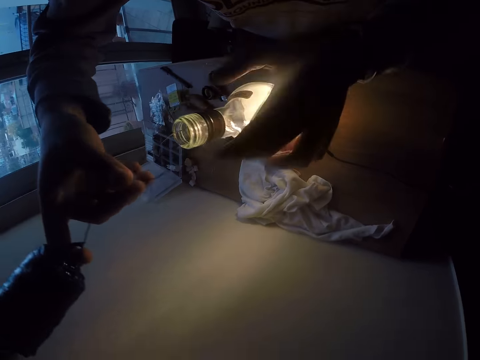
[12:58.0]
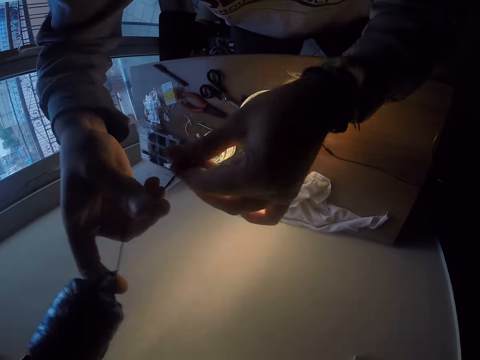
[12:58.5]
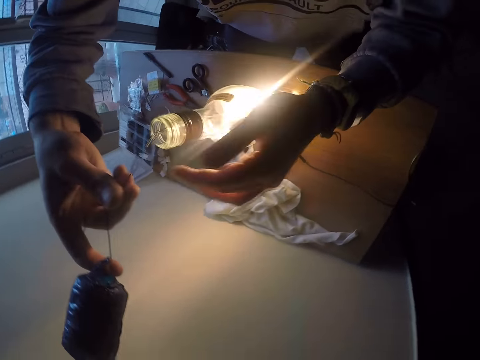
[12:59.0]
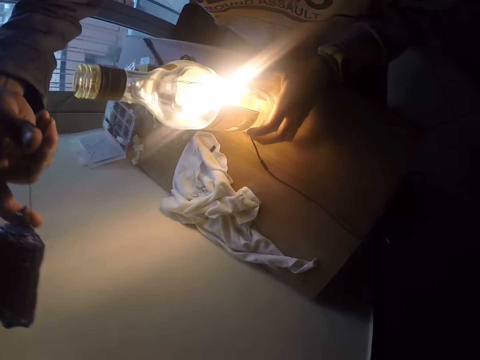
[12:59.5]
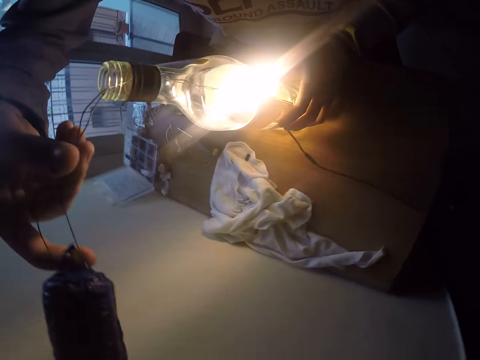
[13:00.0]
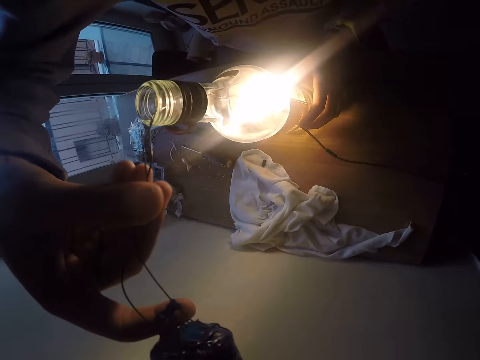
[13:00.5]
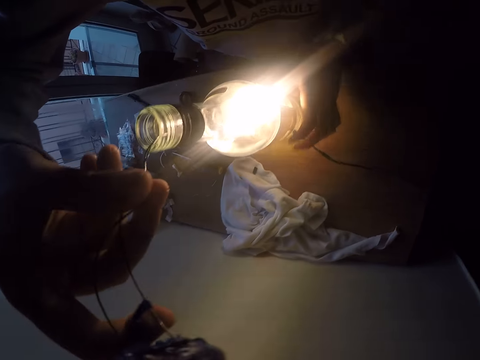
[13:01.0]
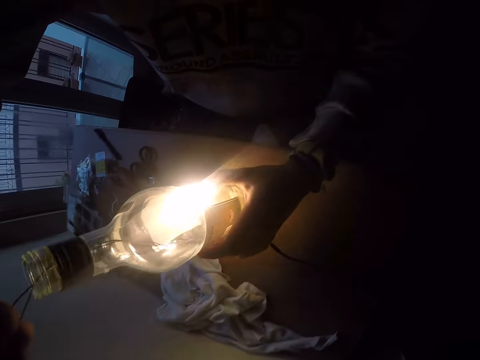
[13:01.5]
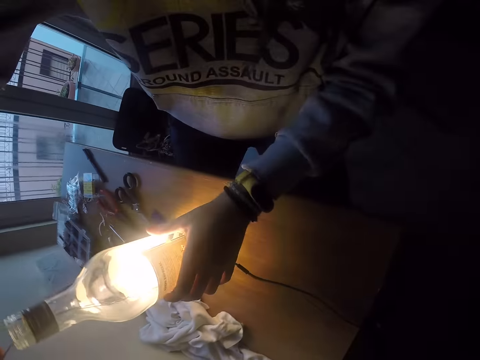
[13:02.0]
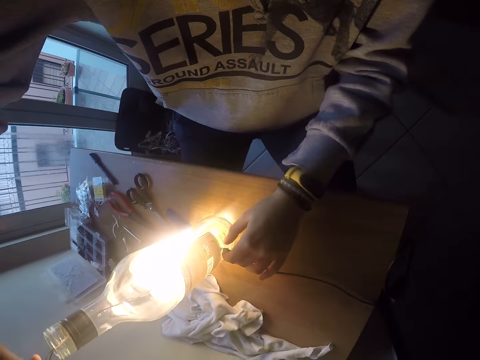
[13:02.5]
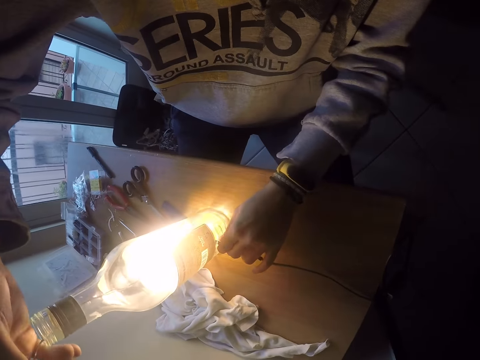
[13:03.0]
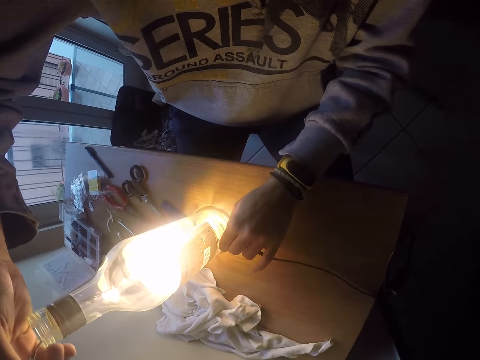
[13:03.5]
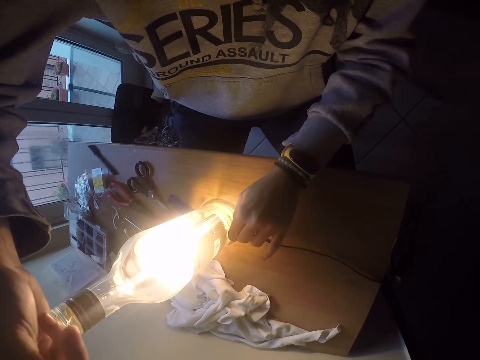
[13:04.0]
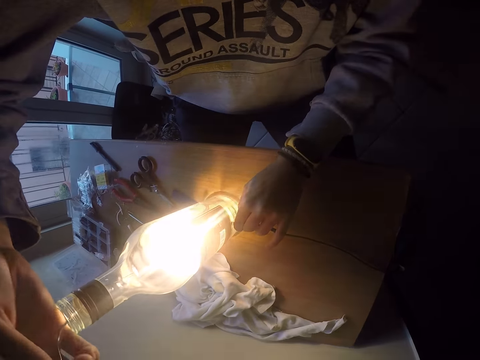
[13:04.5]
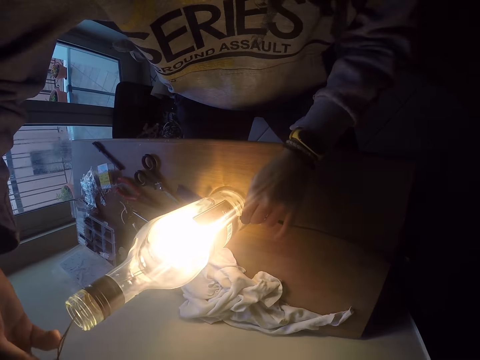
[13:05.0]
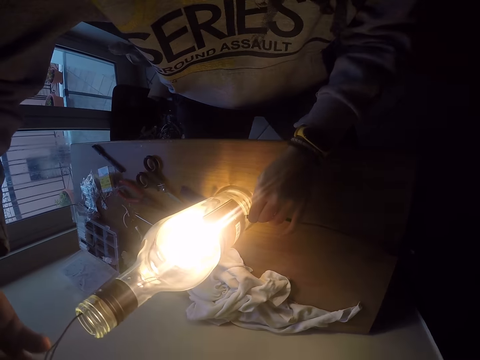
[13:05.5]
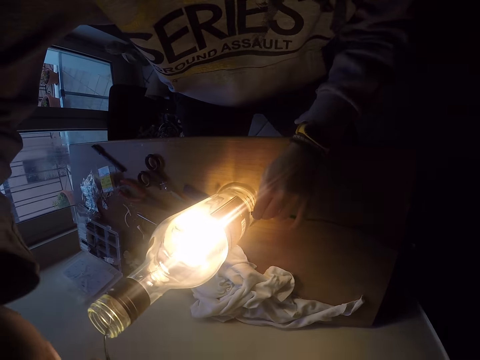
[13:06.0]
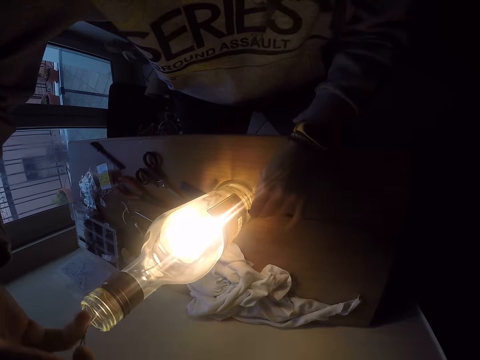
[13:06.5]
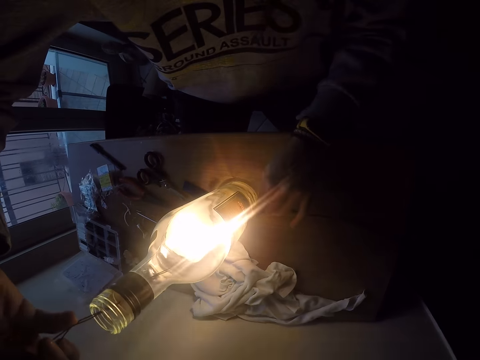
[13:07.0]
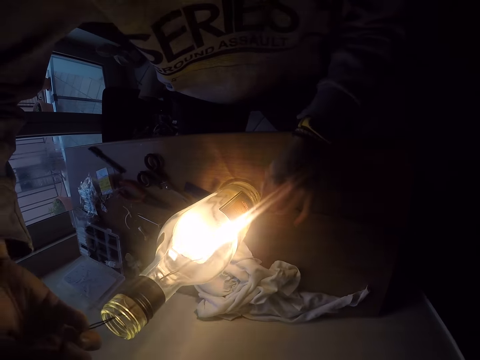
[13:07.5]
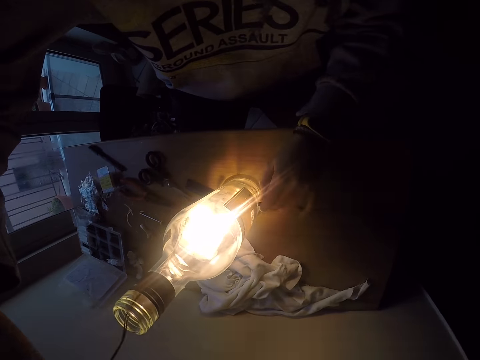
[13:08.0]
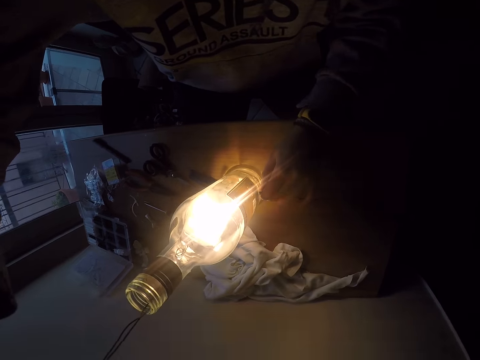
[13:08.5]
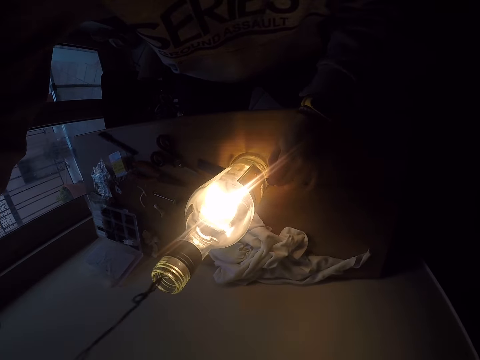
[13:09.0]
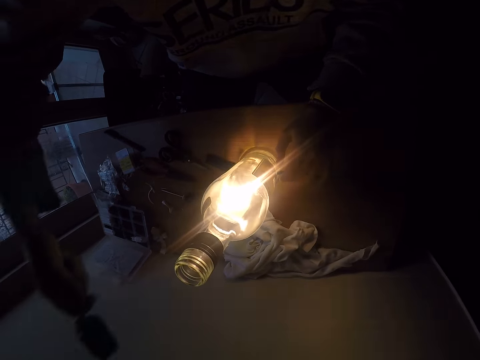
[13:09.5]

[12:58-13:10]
The camera wearer presses the cables with both hands. He adjusts the wire with both hands. He adjusts the cables in the bottle with his right hand. He turns the bottle with his left hand. He inserts the wires in the light bottle. He presses the filament with his left hand. He adjusts the wire in the bottle. He pulls the cable with his left hand. He pulls the whole cable out of the light bottle with his right hand.

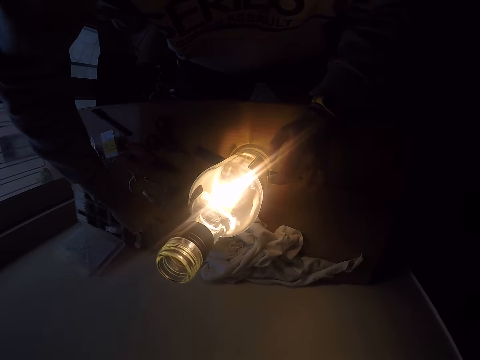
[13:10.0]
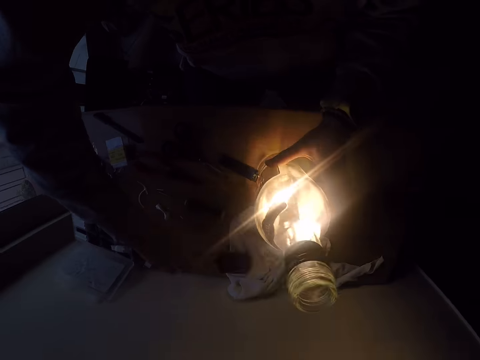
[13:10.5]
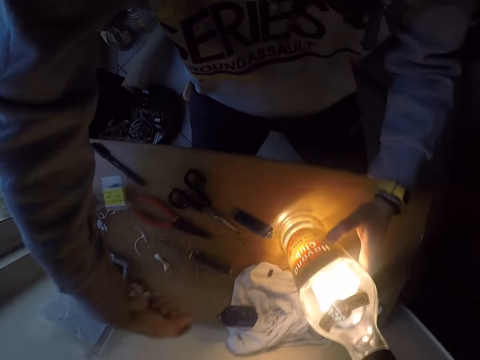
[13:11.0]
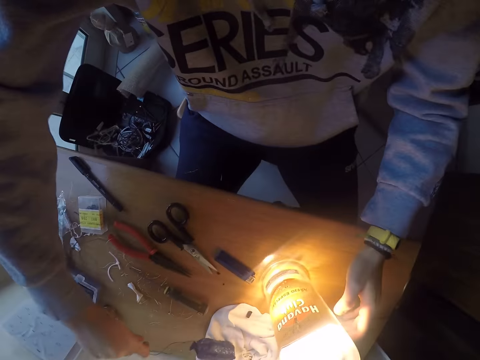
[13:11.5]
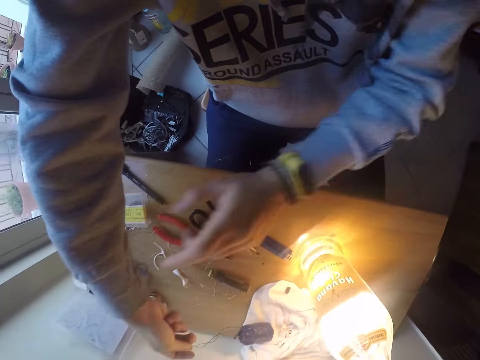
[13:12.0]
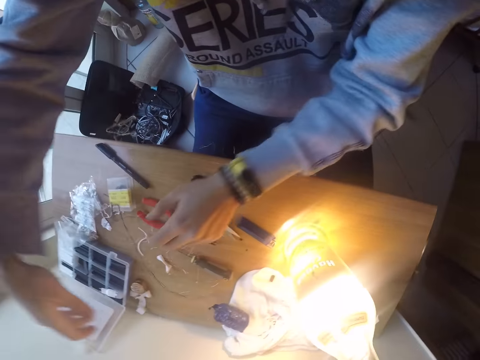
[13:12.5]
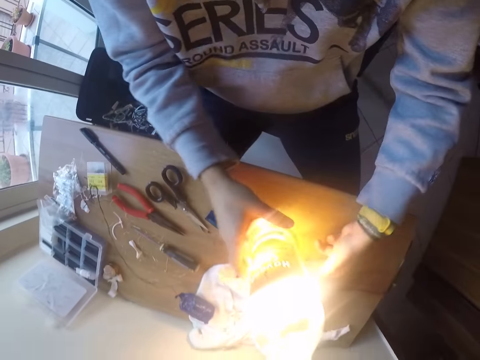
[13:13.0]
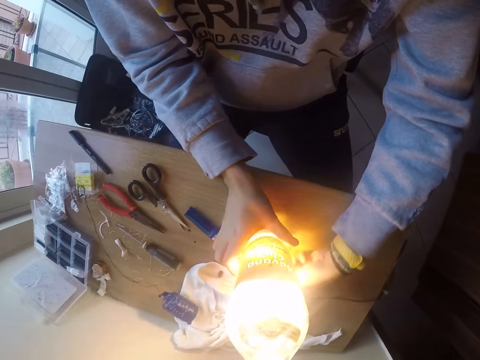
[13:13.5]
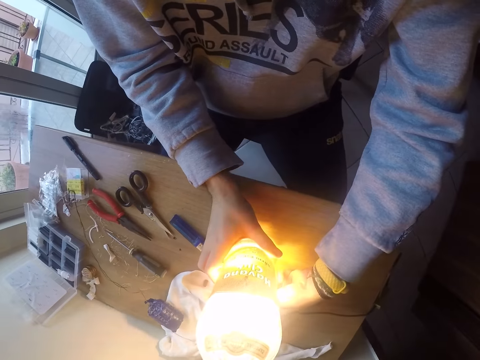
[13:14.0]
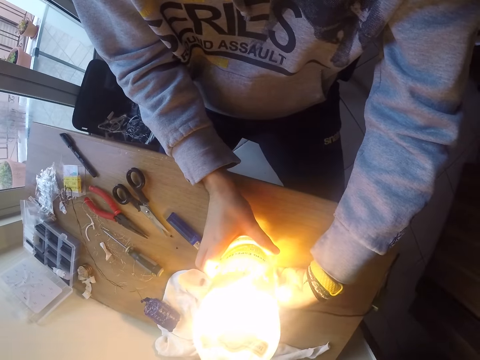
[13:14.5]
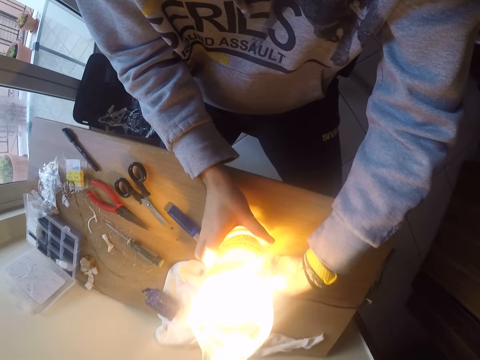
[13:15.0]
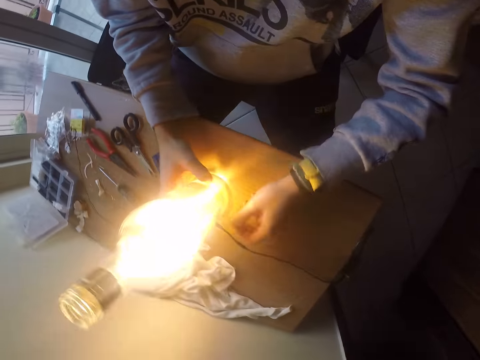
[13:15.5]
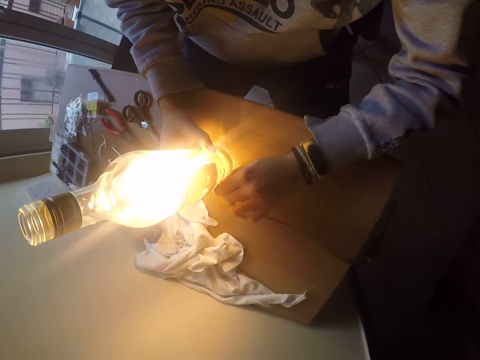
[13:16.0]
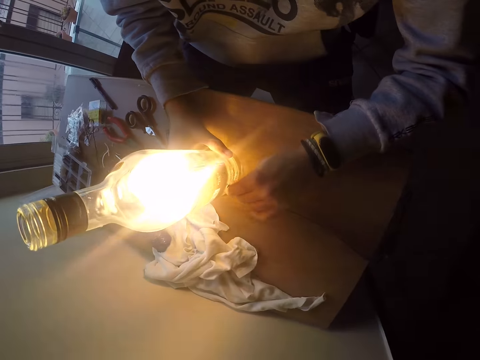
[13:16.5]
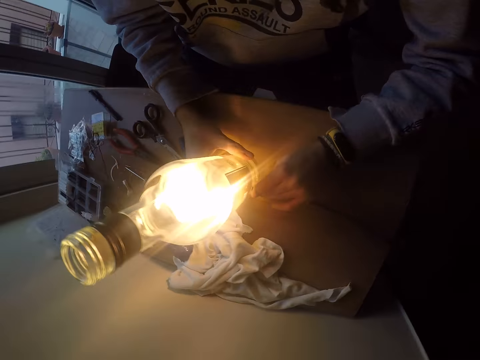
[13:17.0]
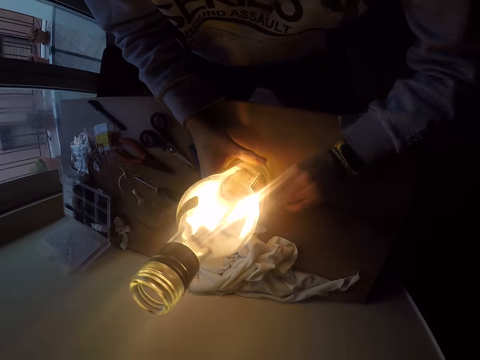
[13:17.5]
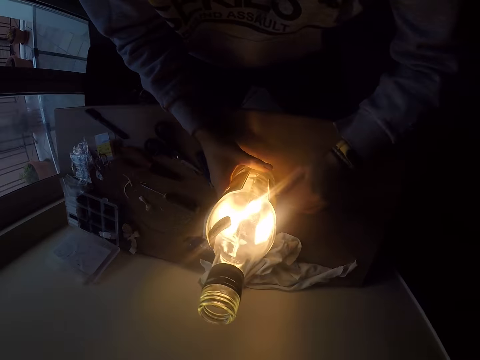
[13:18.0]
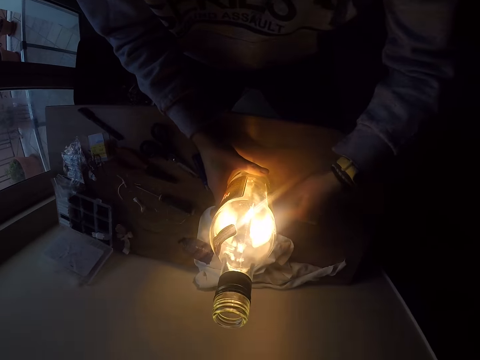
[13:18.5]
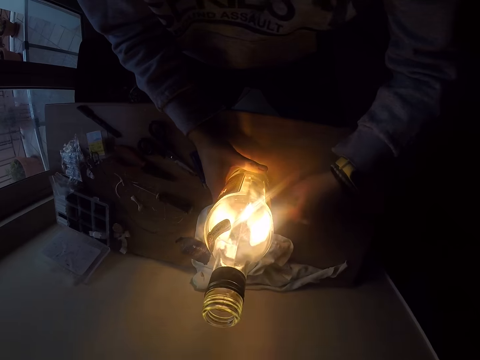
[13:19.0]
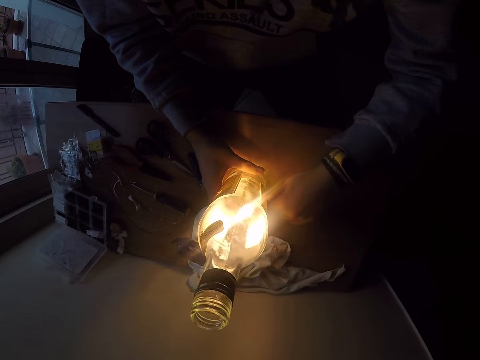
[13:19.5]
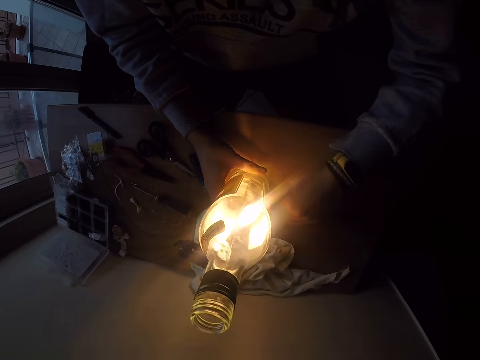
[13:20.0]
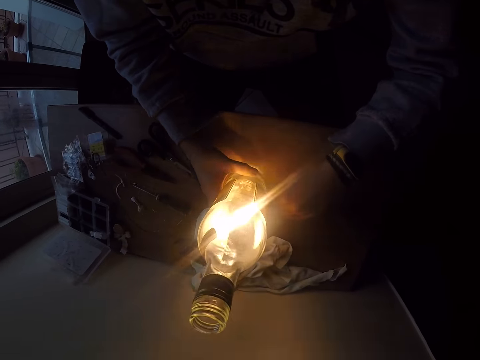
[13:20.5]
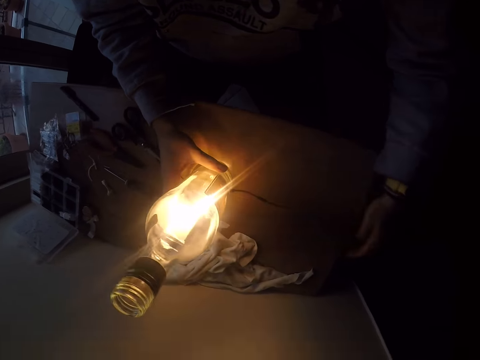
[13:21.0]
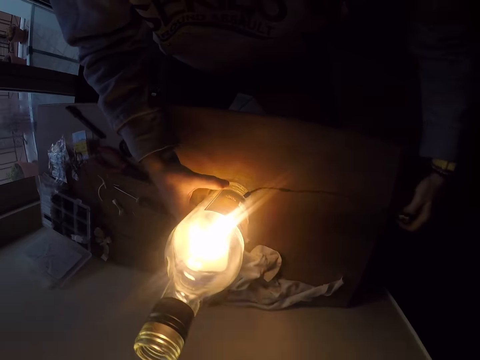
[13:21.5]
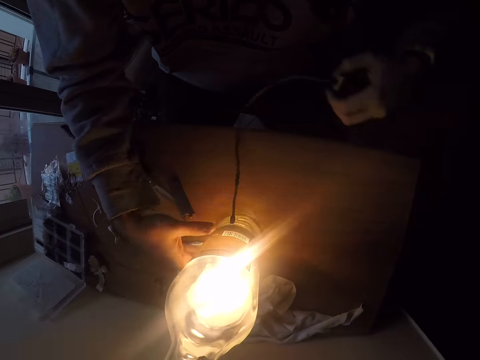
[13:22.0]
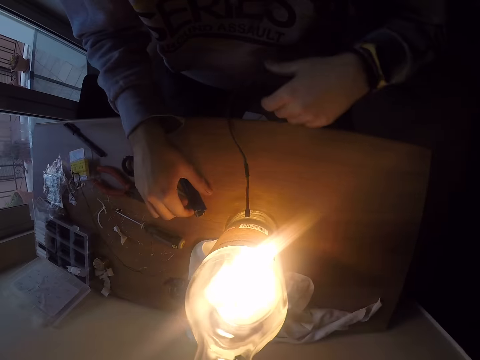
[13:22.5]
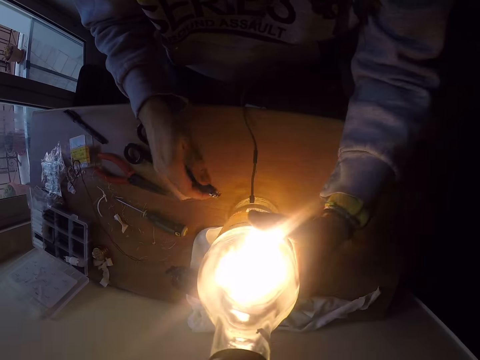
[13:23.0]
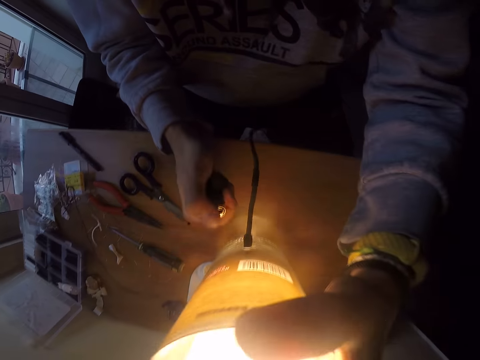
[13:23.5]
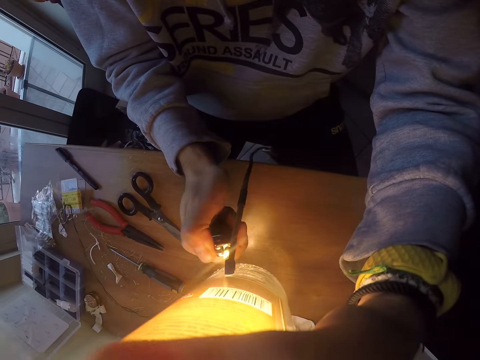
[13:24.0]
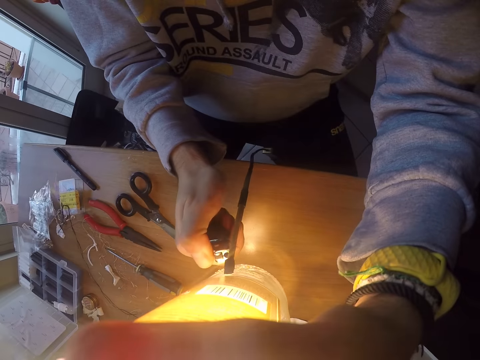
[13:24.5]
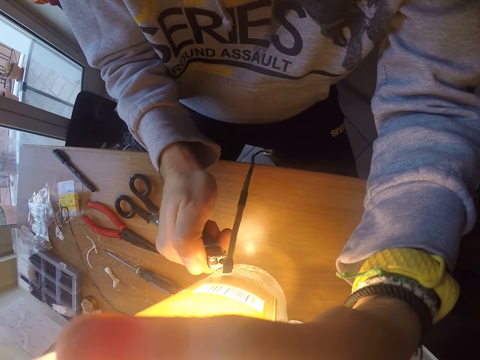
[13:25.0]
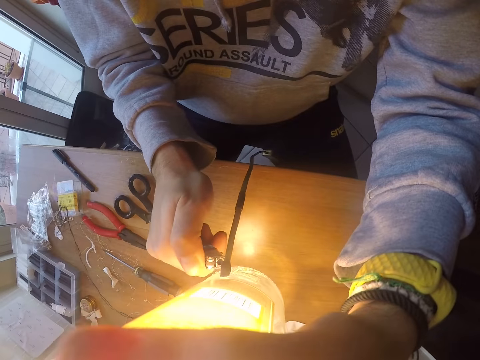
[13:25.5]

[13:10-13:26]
The camera wearer turns the bottle with his left hand. He drops the roll of cable on the table with both hands. He holds the bottle with both hands. He holds the filament with his left hand. He turns the bottle with both hands. He holds the filament with his left hand. He adjusts the wire in the bottle with the left hand. He turns the bottle with his right hand. He holds the lamp switch with his left hand. He lifts the bottle. He lifts the lighter with his right hand. He lights the lighter with his right hand below the filament. He sparks the rubber.
